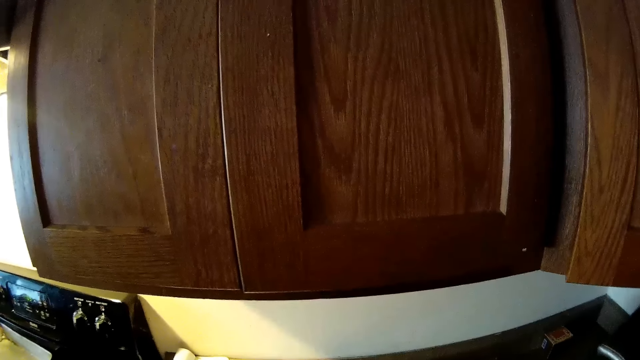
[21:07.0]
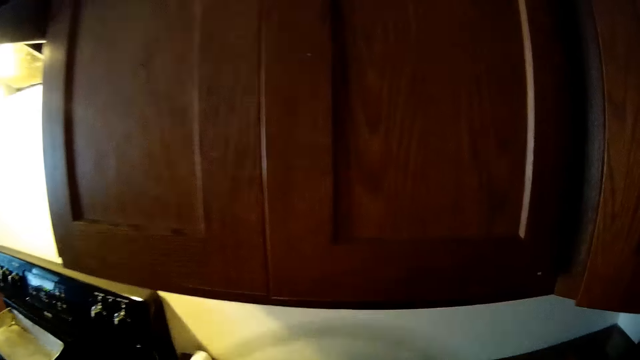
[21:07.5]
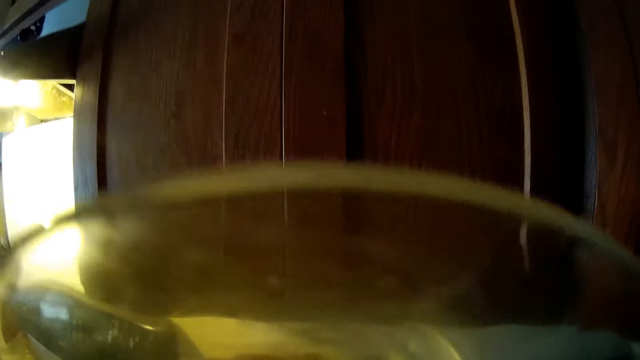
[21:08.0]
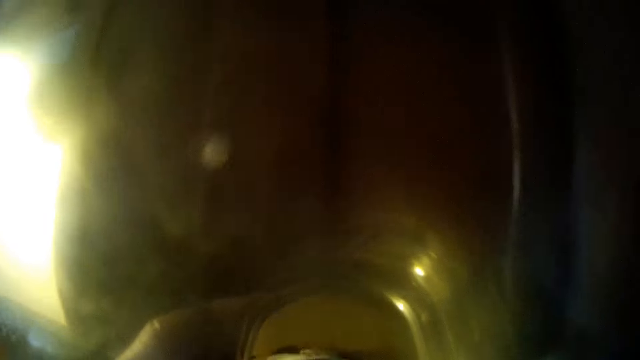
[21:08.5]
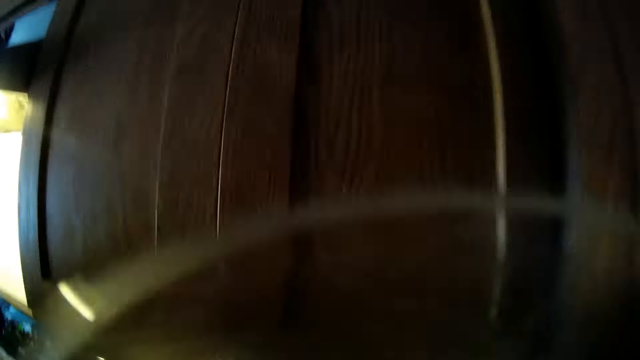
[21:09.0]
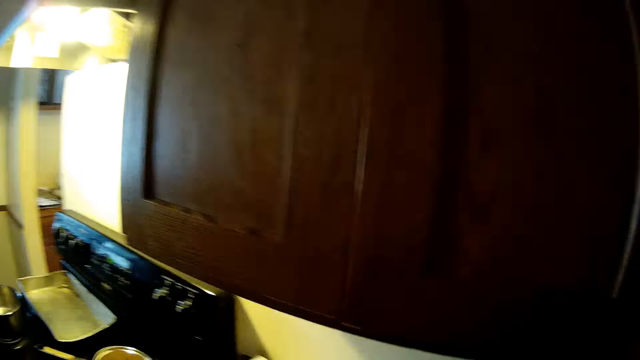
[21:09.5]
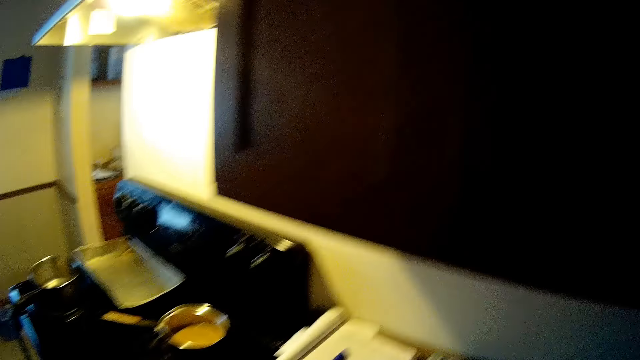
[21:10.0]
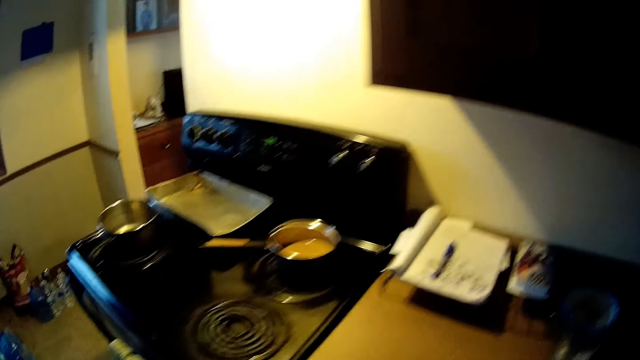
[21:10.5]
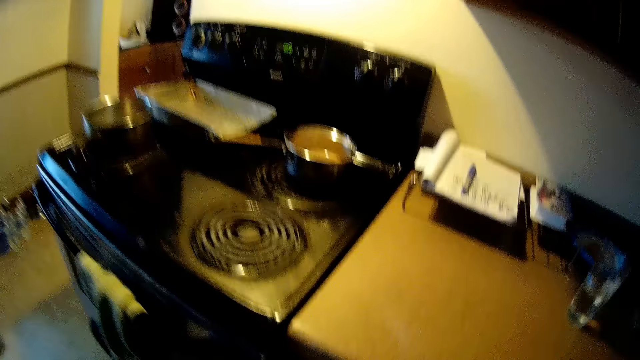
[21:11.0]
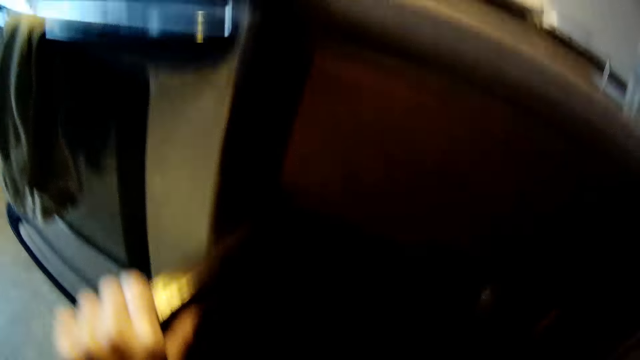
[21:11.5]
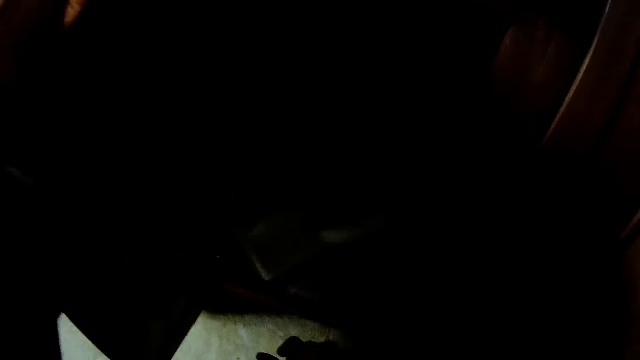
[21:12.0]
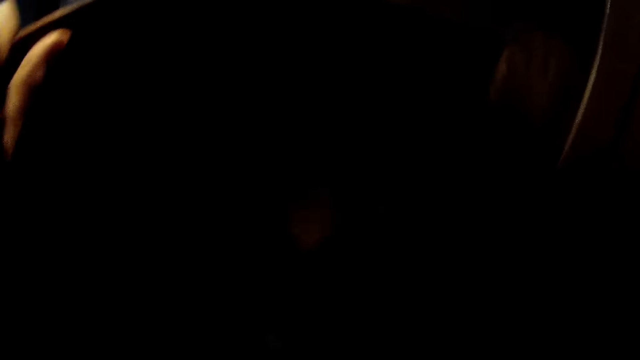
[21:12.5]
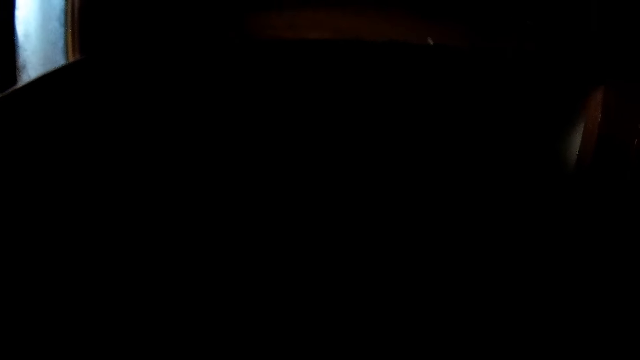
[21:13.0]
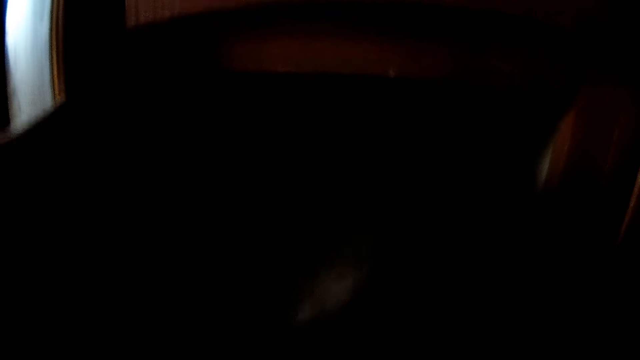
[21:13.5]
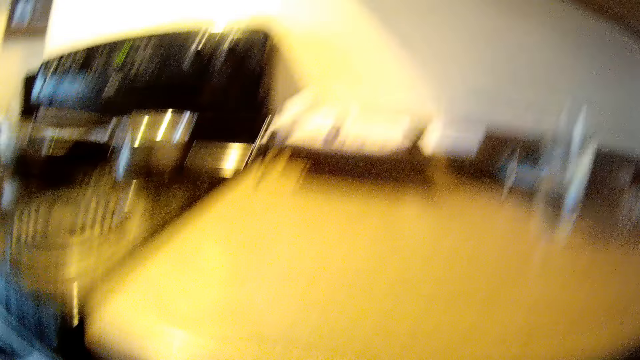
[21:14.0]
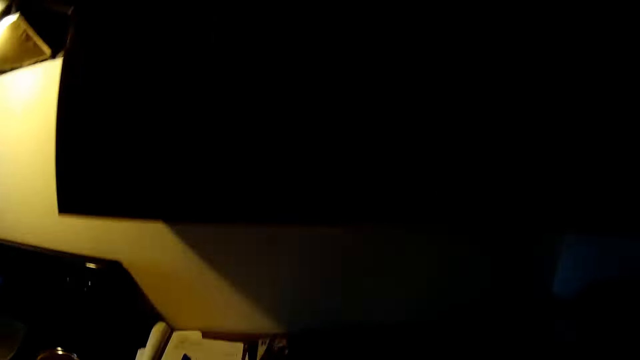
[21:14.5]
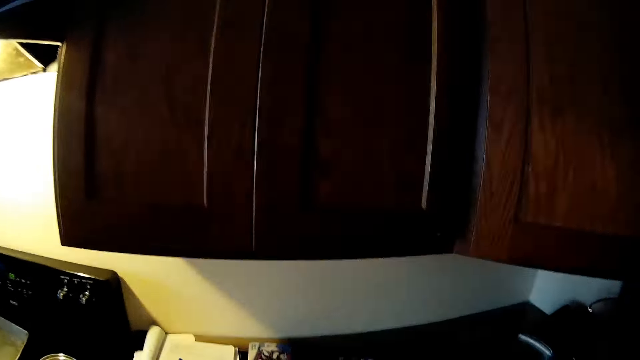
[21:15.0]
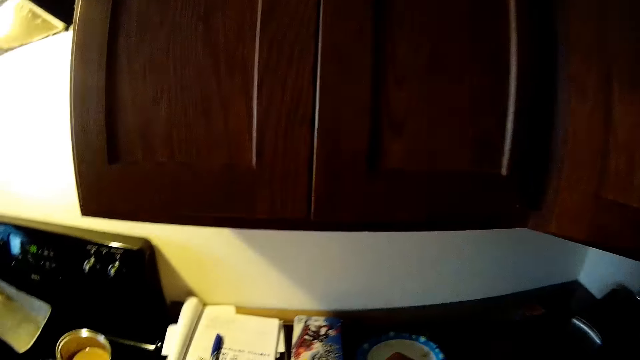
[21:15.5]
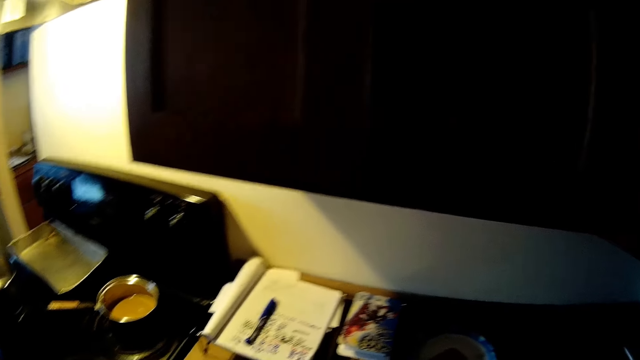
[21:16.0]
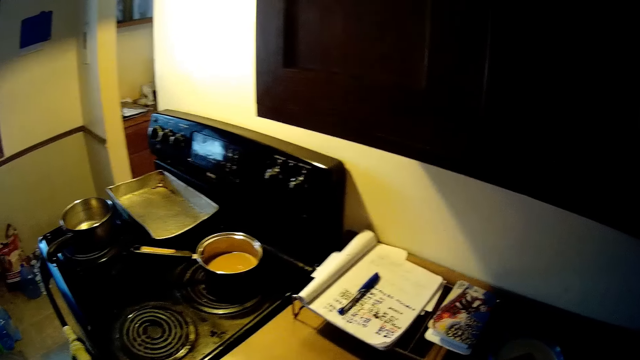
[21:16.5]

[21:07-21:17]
The camera wearer drinks from a cup of water in her left hand. She picks up a glass bowl. She touches a kitchen cupboard door with her left hand. She searches for kitchen utensils in the kitchen cupboard with her right hand. She opens a closet.

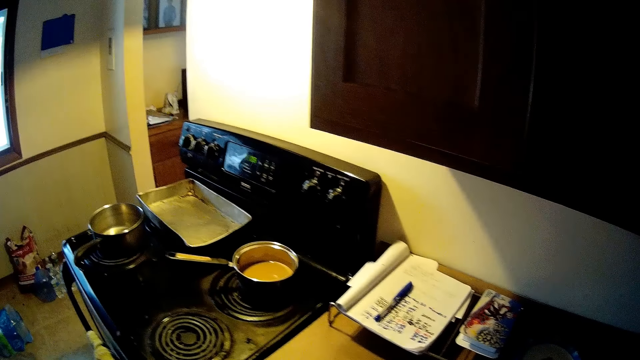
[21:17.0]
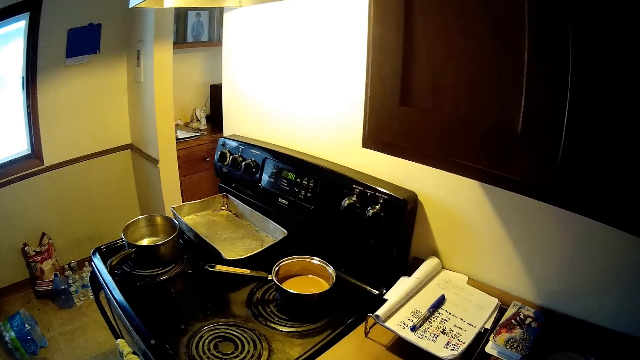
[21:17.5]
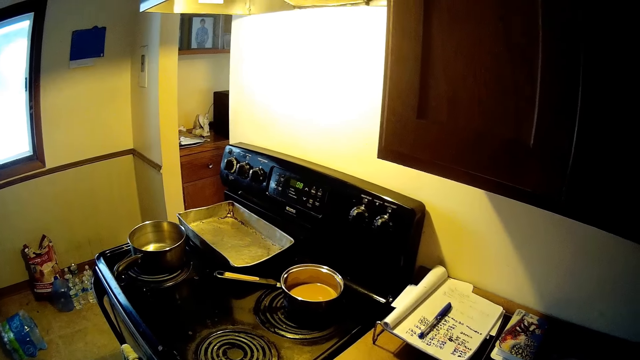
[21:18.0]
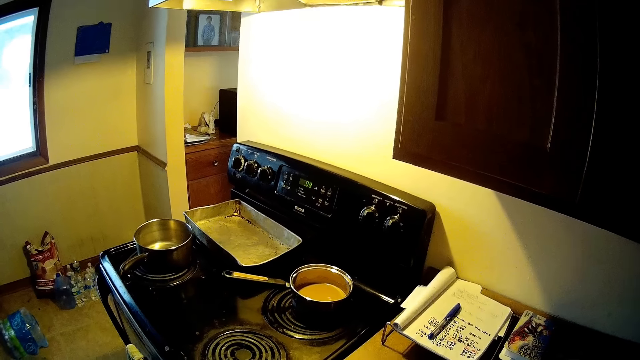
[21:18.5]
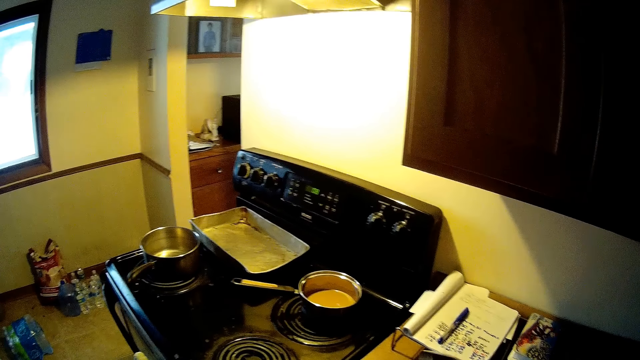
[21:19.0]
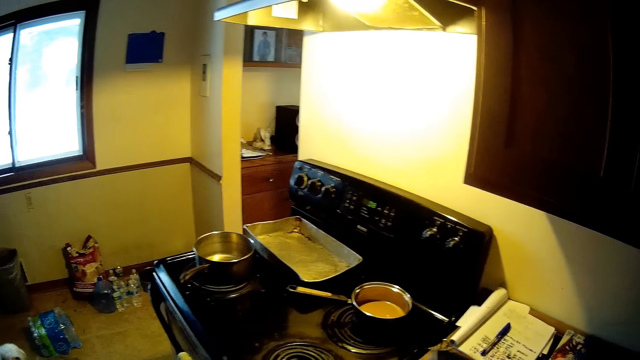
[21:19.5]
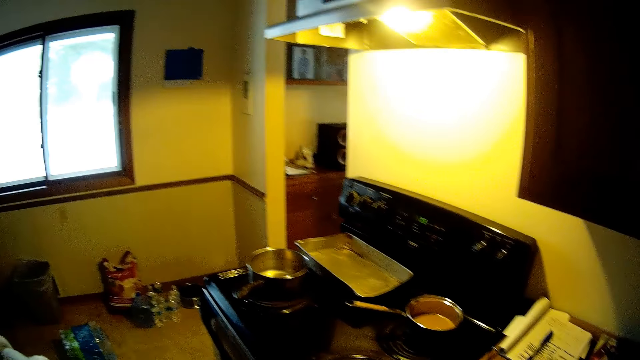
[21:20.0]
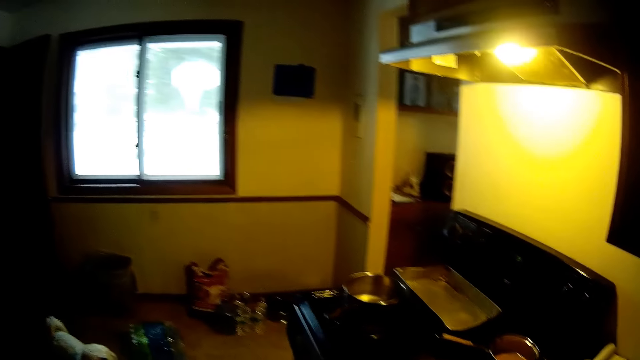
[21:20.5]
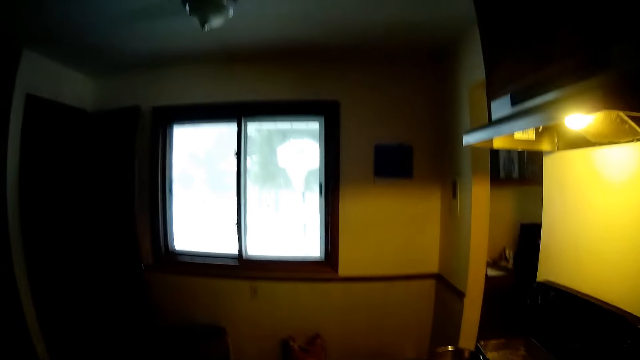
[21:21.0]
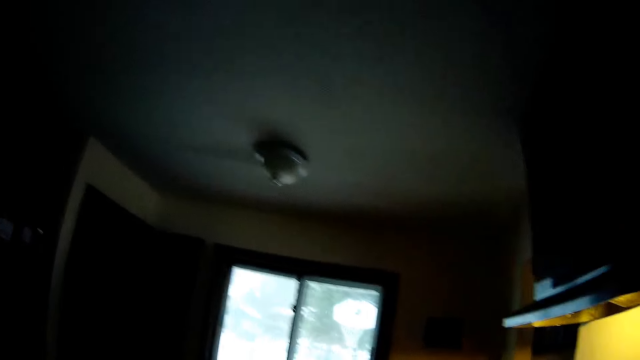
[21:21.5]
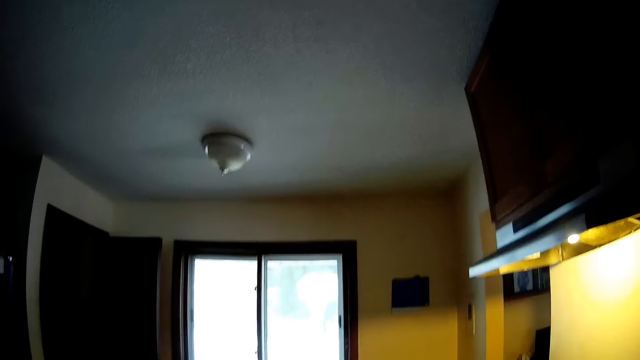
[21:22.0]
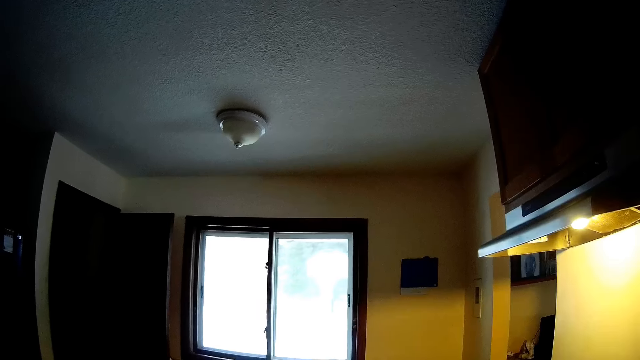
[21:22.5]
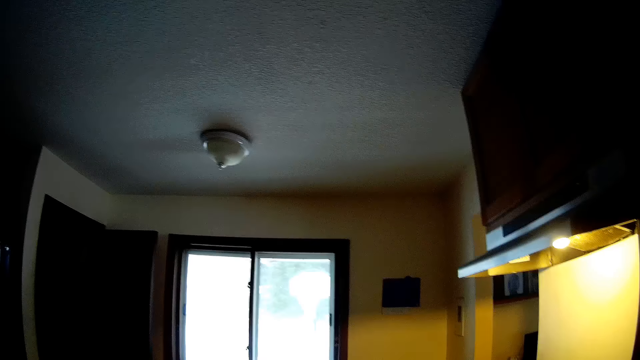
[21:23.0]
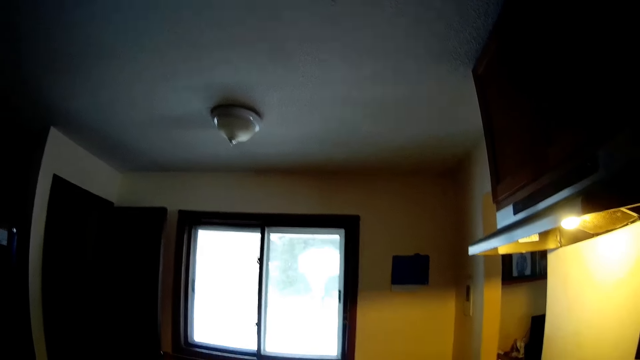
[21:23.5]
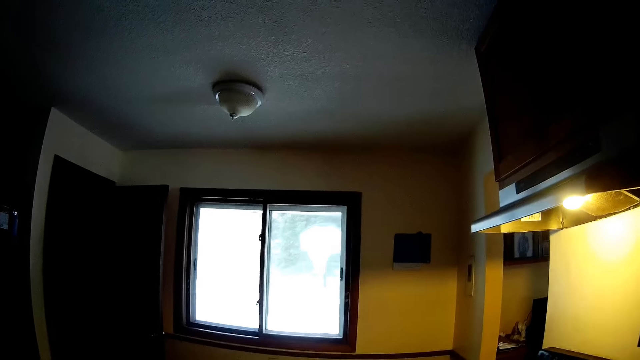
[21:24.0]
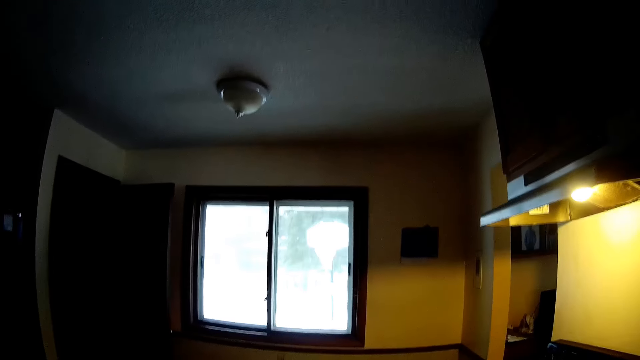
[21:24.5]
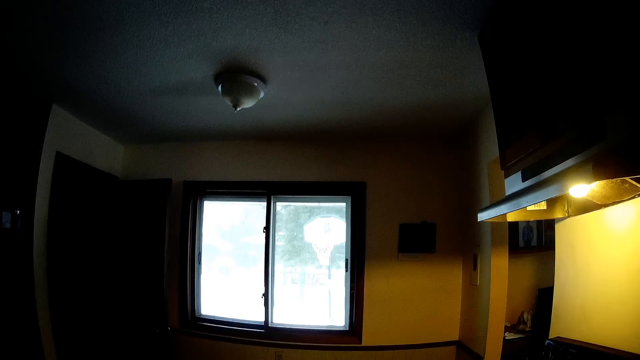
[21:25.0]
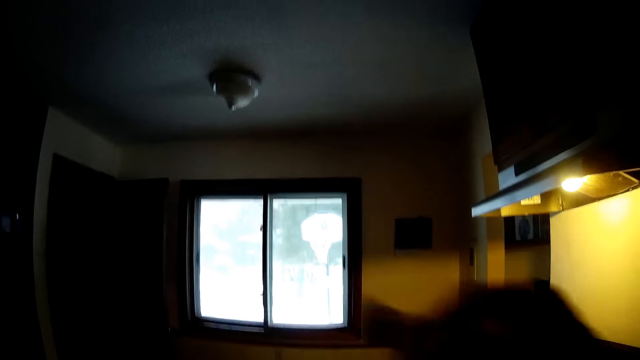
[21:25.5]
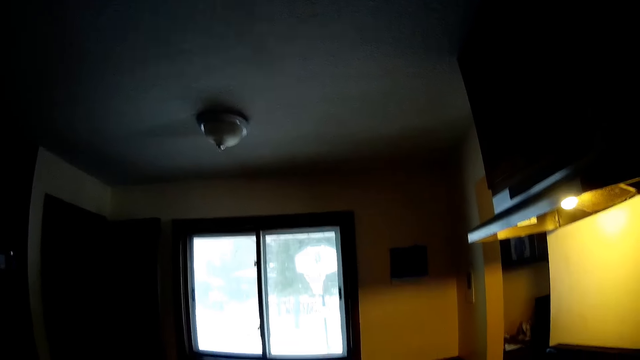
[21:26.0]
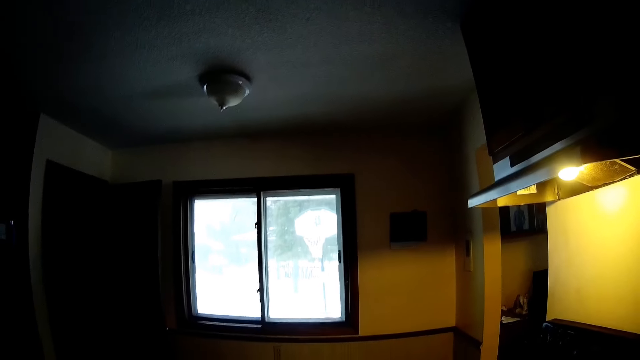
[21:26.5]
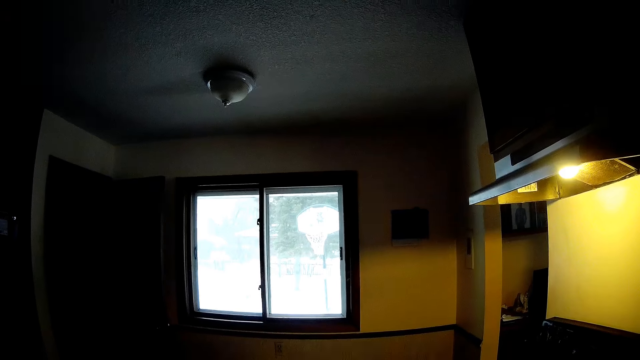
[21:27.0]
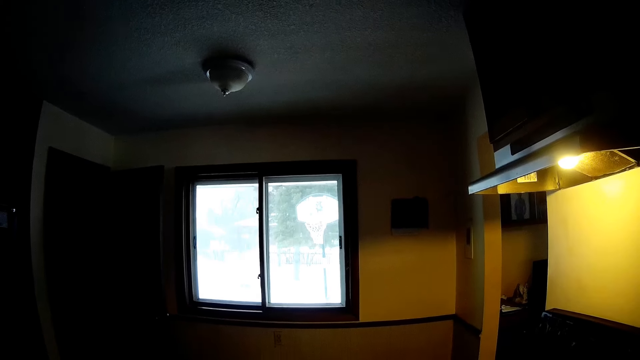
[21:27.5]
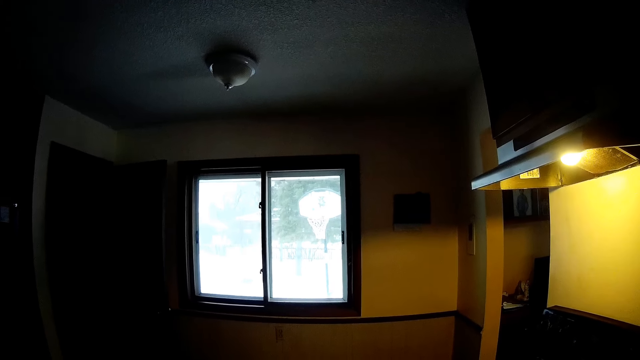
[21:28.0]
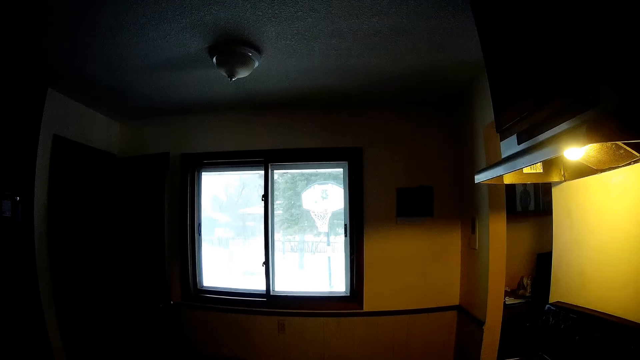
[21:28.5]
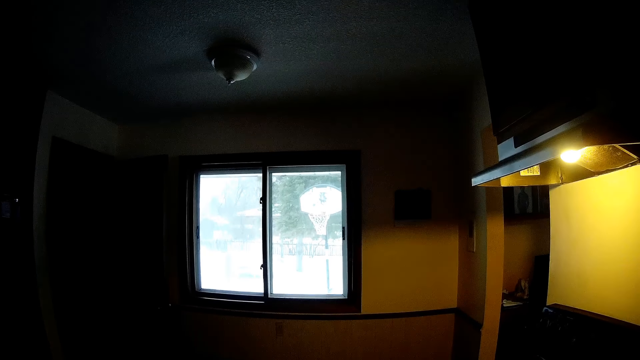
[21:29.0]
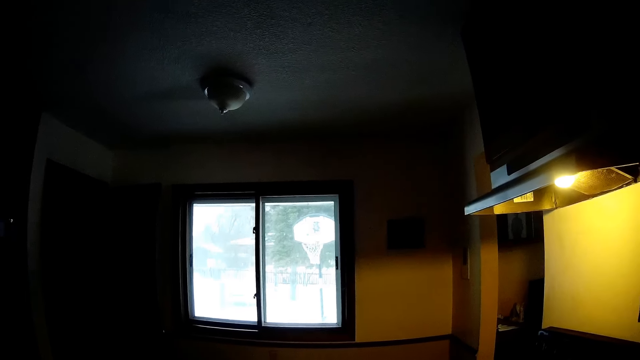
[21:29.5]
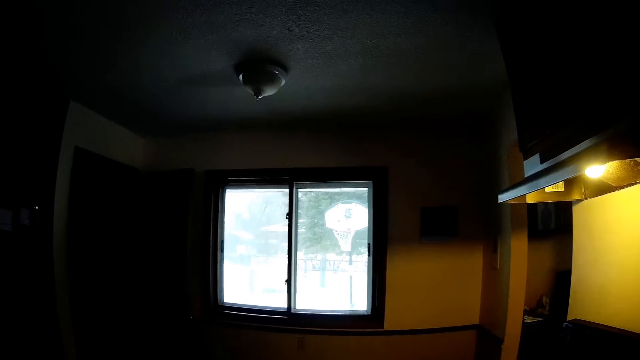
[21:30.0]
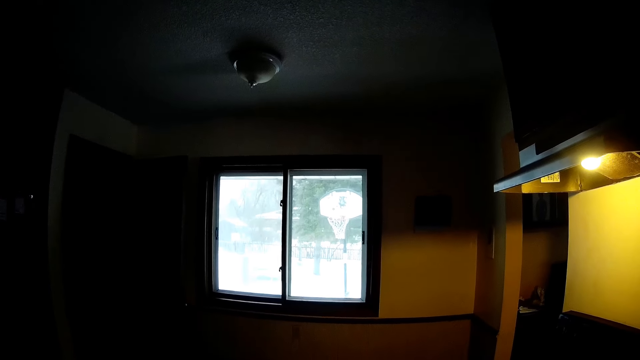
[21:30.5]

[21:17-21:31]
The camera wearer holds a kitchen utensil with her right hand. She raises up the cup with both hands.
